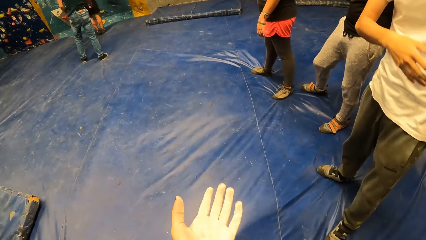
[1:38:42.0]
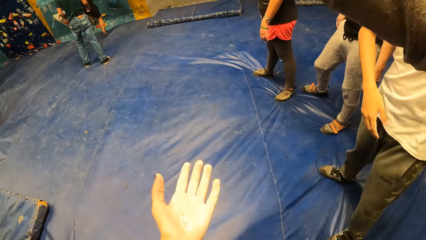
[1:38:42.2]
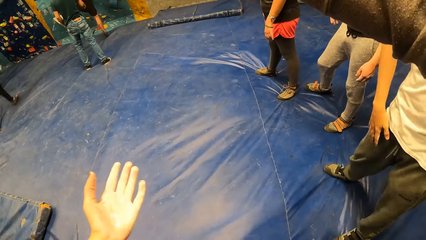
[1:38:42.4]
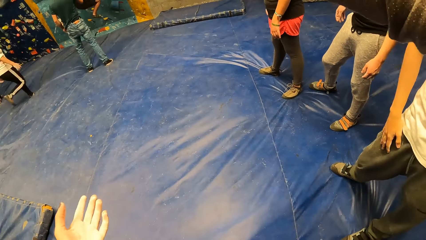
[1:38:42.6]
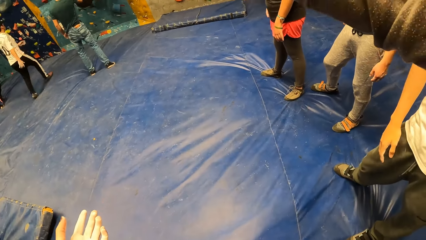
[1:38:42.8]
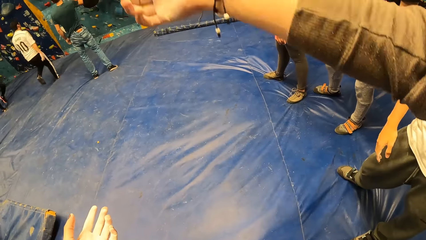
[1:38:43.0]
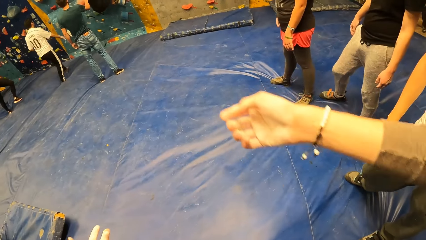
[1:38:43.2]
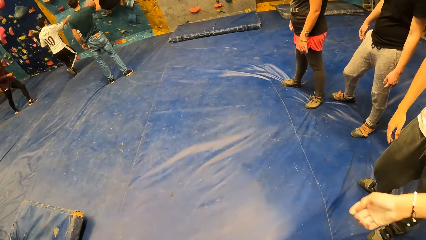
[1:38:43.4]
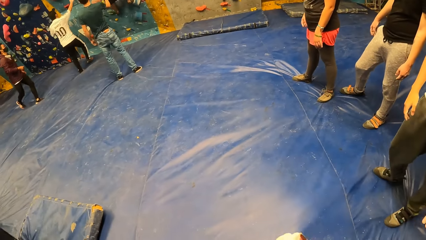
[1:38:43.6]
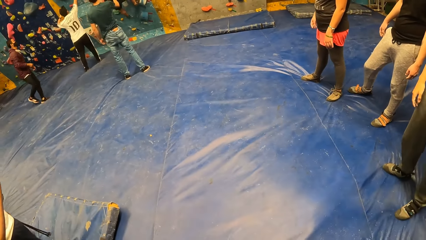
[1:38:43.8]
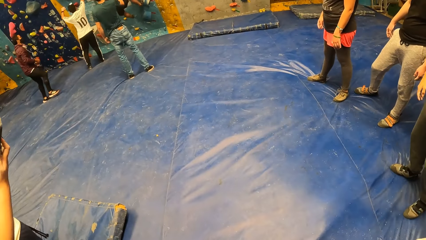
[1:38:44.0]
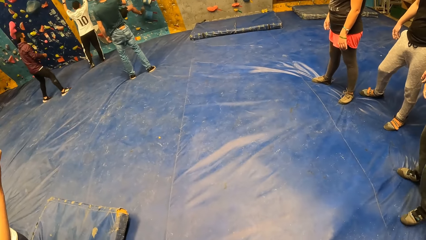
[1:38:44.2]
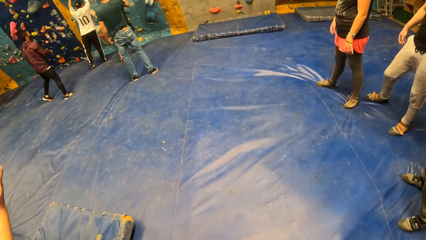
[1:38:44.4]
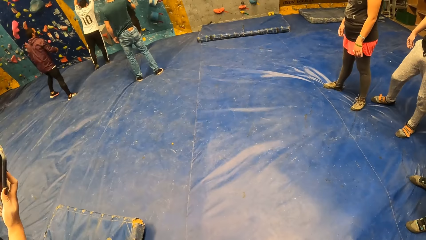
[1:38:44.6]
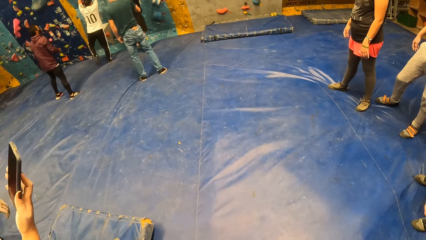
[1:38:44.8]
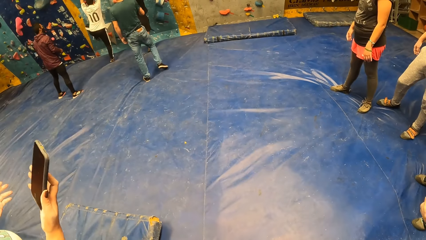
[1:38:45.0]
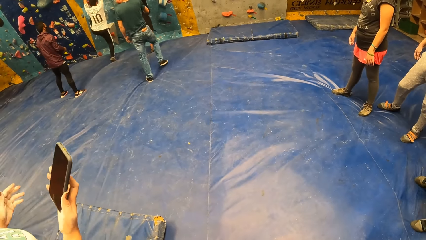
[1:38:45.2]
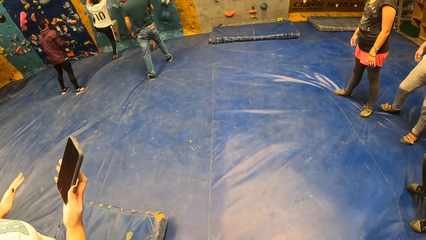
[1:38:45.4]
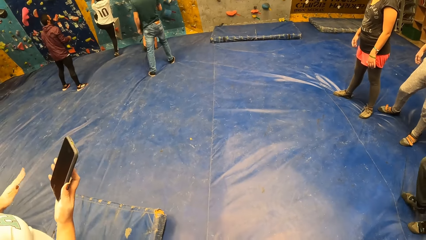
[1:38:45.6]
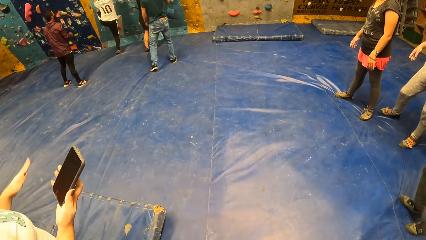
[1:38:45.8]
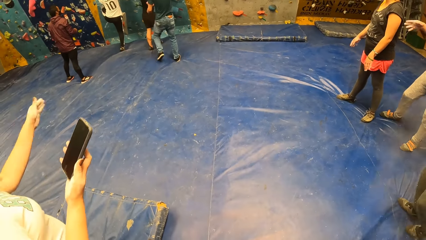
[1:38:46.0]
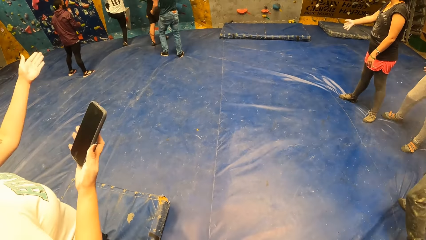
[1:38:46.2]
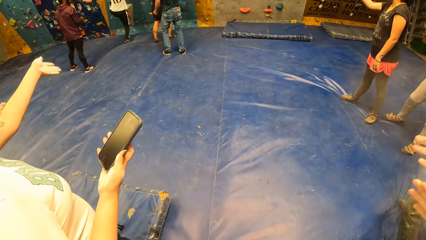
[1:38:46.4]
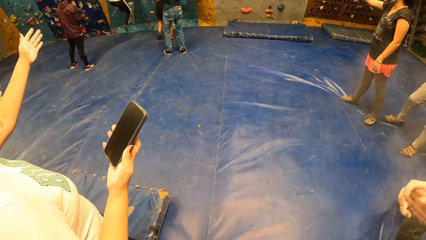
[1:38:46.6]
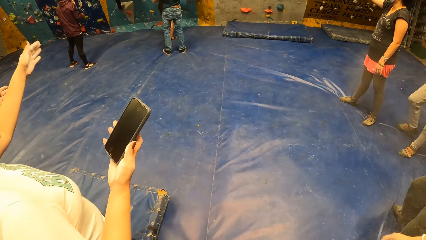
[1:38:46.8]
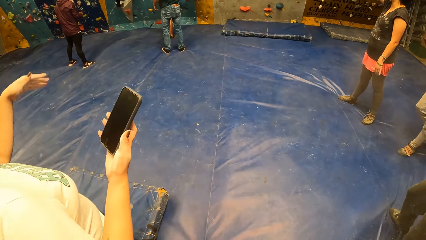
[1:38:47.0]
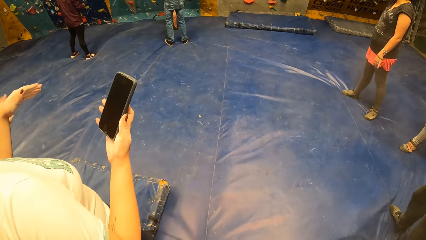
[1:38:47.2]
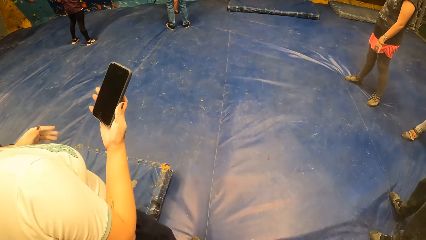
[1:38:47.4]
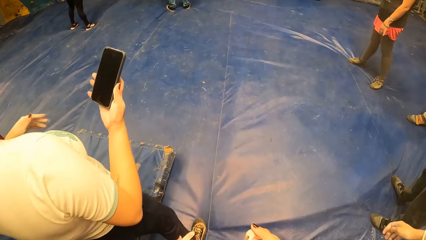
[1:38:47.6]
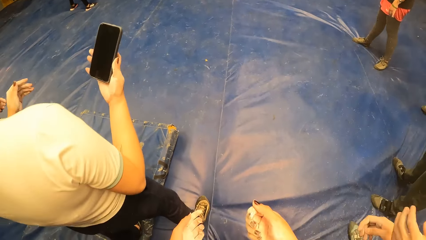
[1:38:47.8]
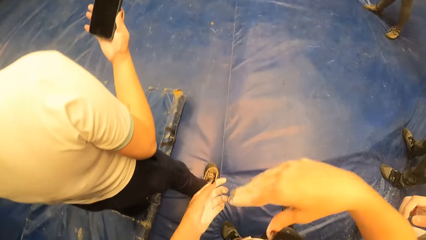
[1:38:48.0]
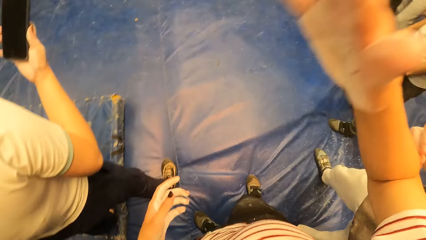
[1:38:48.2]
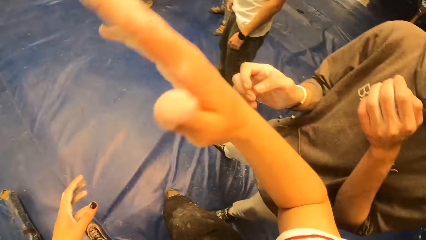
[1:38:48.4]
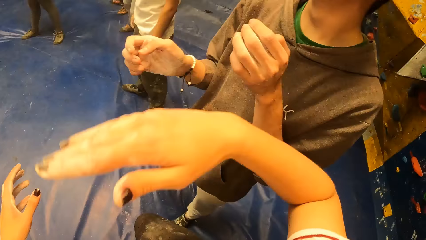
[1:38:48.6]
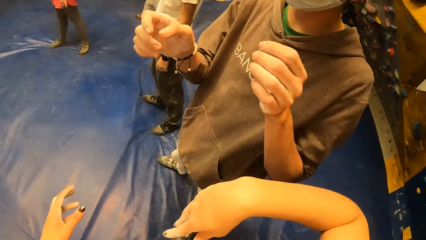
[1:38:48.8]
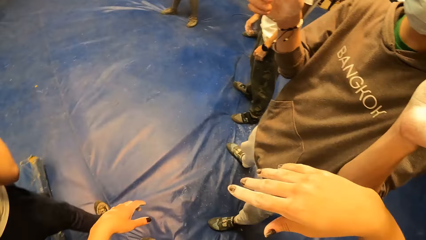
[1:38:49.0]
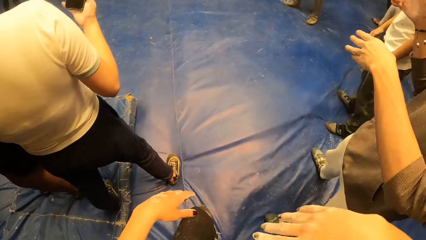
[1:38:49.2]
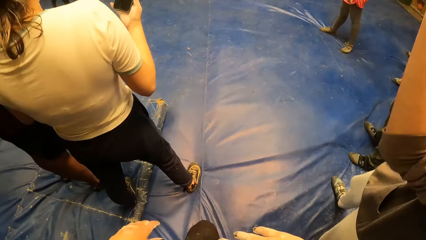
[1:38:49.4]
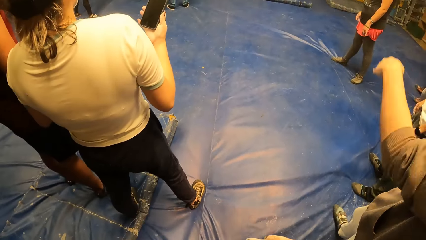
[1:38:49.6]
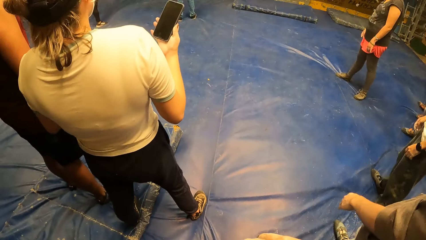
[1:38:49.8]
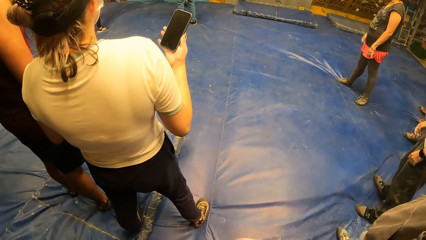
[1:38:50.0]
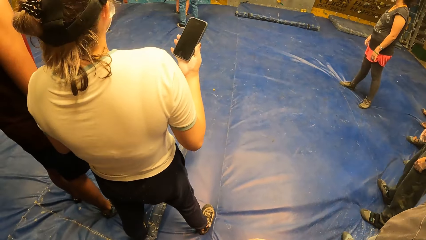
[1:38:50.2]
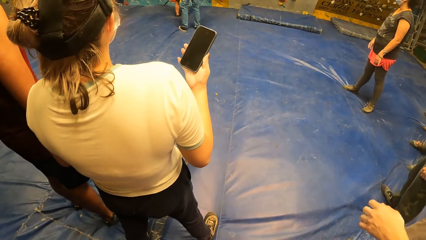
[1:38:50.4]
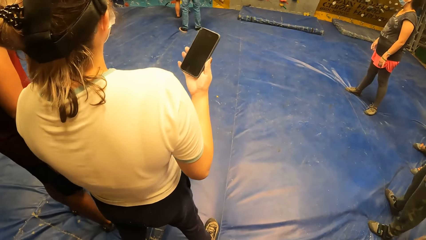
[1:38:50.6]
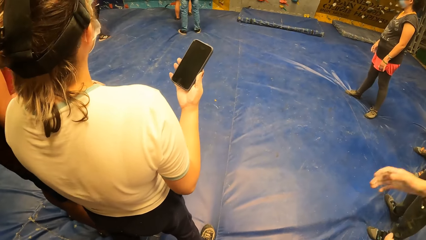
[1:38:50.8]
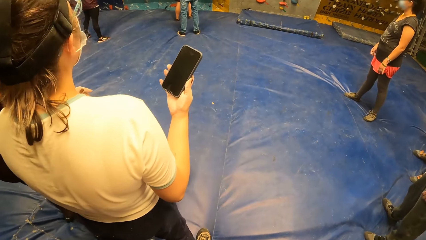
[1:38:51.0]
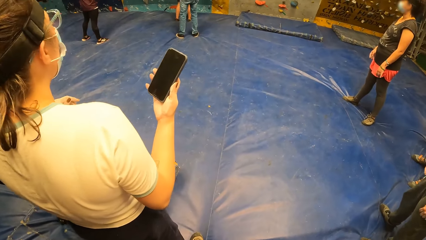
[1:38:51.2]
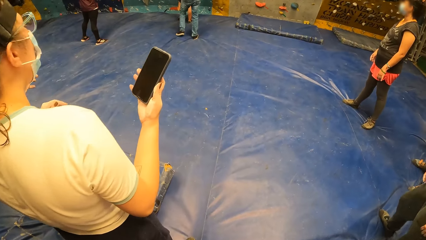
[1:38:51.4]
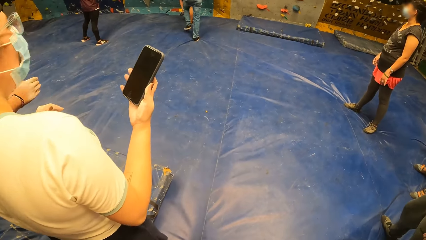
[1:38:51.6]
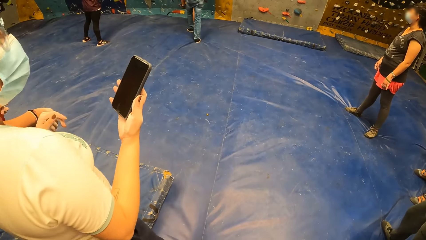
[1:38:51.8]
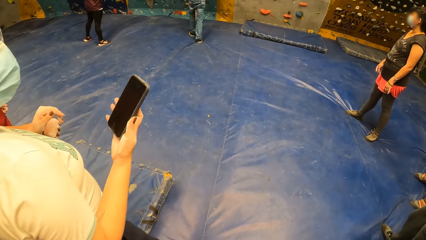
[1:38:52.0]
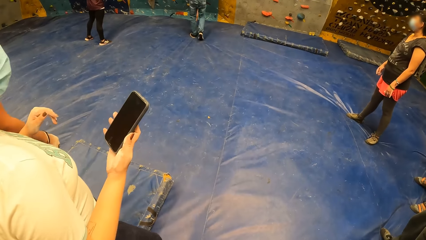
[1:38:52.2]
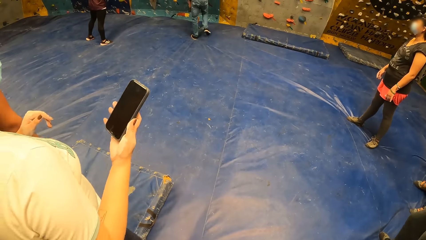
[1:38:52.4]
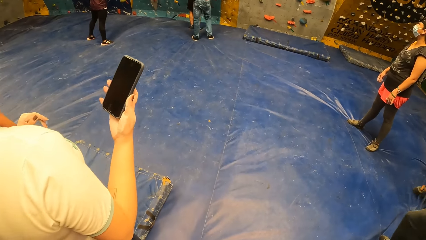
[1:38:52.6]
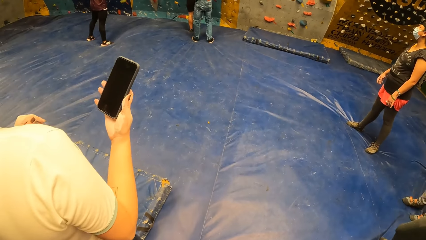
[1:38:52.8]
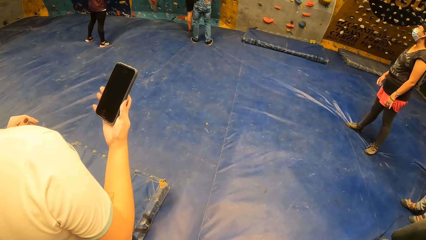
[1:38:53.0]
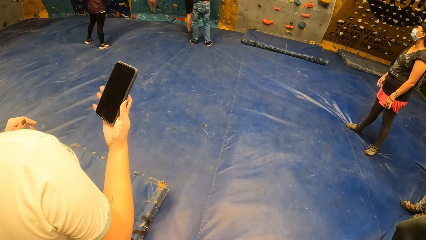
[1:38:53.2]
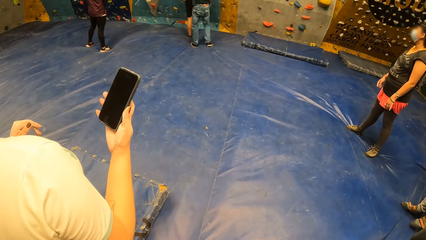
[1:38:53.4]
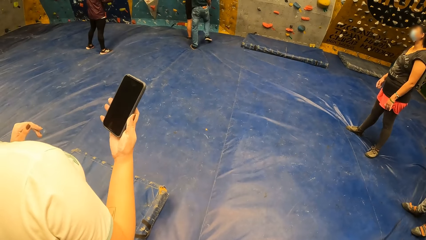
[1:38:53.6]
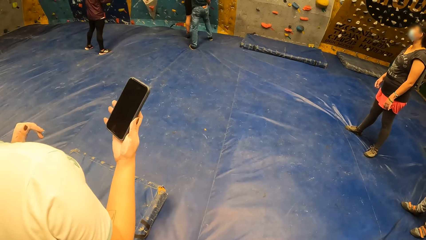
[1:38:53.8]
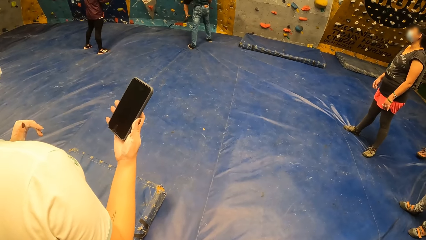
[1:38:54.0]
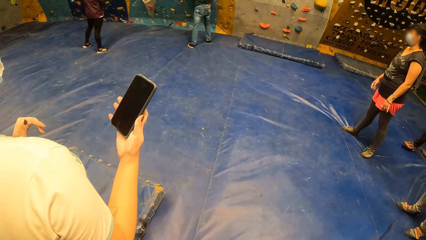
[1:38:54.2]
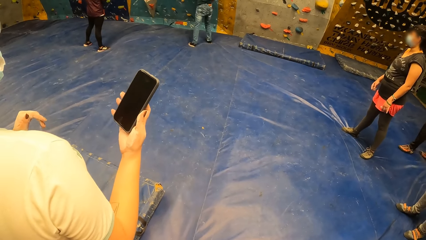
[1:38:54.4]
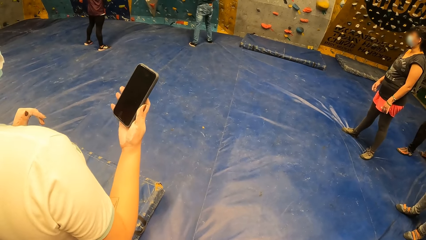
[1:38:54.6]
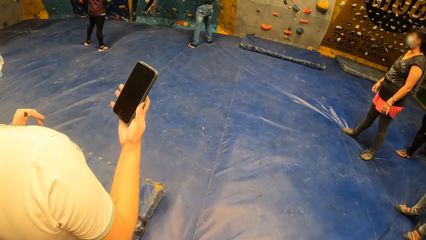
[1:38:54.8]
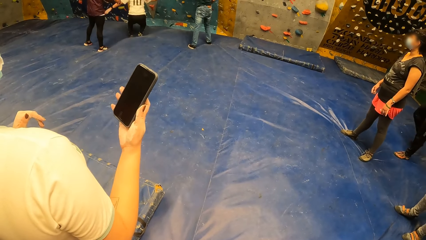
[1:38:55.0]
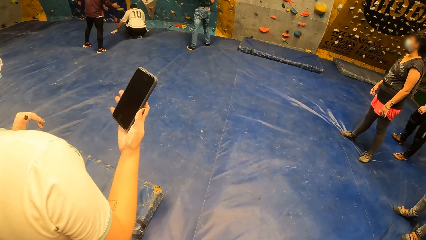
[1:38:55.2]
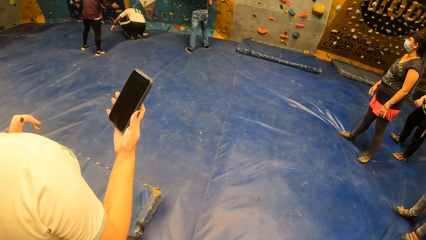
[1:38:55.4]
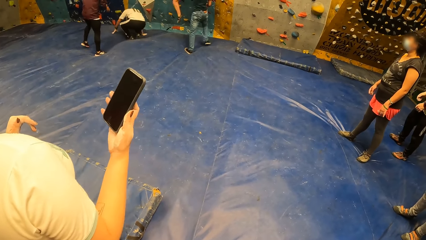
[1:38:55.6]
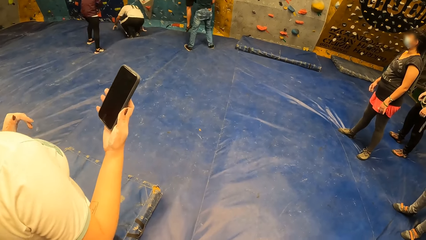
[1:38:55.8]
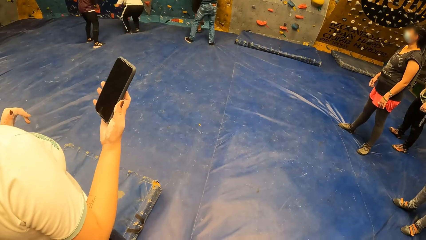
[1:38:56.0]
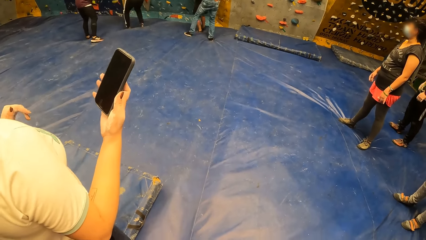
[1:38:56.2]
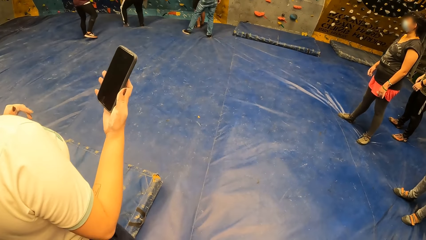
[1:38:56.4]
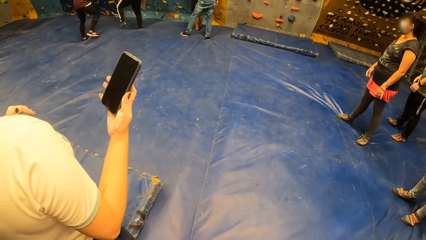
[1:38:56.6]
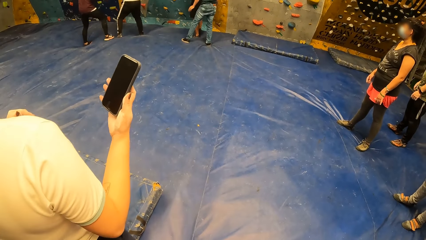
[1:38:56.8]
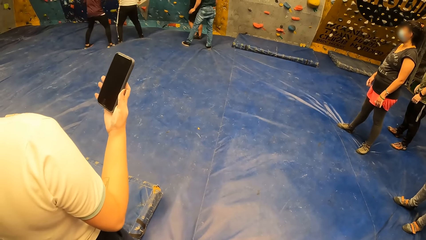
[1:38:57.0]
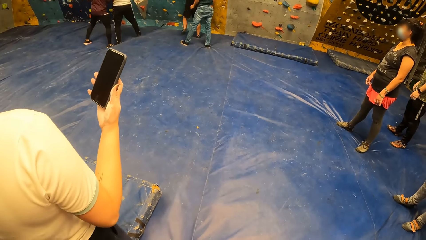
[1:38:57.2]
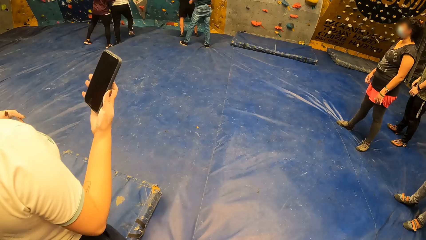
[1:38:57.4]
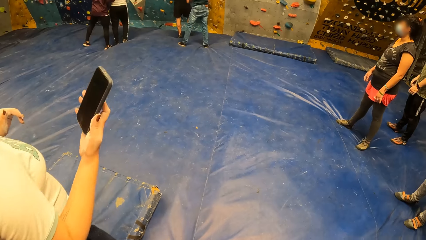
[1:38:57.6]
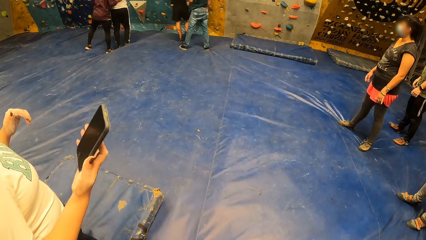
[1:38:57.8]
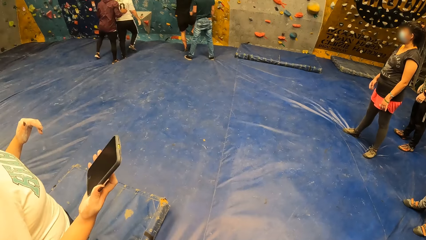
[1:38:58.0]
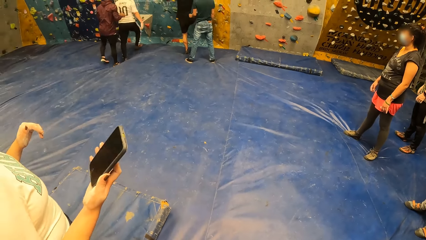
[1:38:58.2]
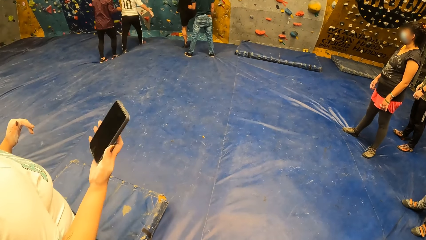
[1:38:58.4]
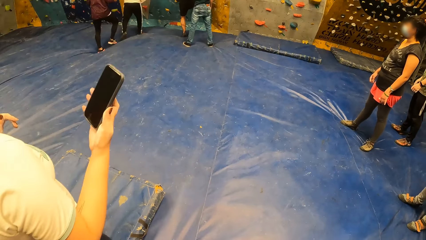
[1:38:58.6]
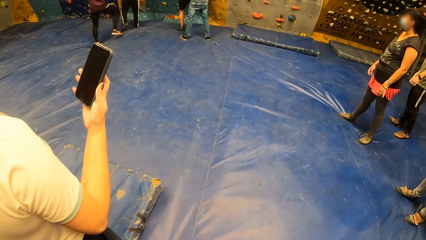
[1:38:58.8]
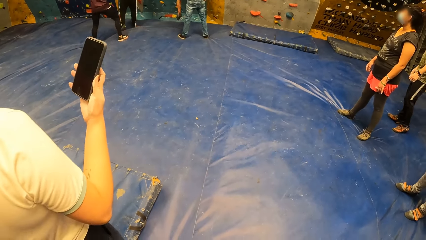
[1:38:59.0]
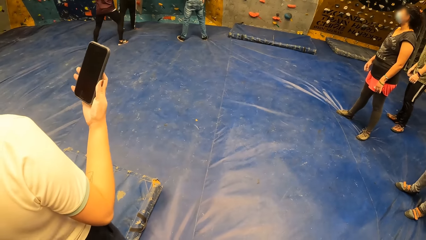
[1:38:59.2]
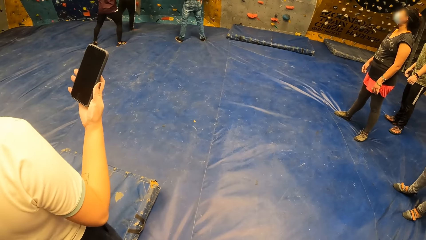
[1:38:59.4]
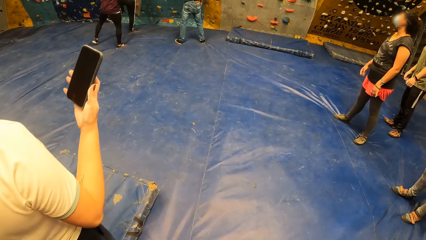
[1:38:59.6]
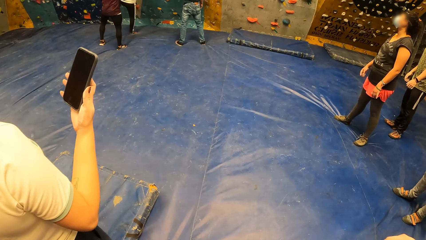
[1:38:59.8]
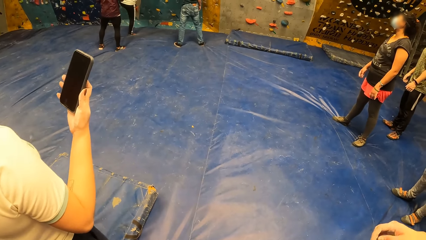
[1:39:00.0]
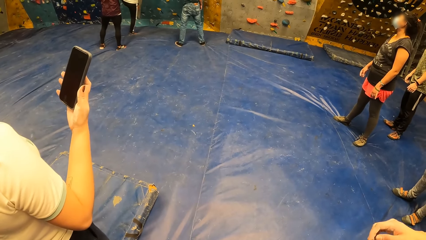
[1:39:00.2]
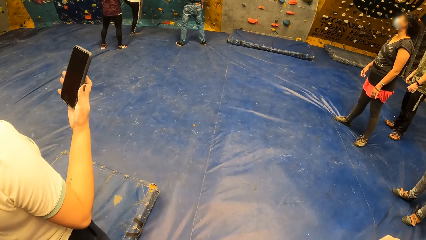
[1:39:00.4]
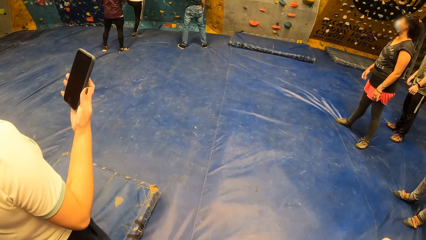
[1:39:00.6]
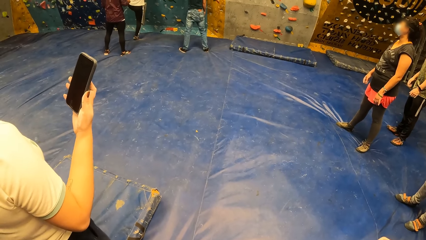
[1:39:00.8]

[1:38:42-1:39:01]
A man climbs the rock wall. The camera wearer looks at her hand. Another man moves his hand. The first man drops down. The camera wearer looks around the indoor playground. A woman uses the phone. The camera wearer looks around the indoor playground. The woman holds the phone with her right hand. The woman moves her hand. The camera wearer looks around the rock wall. She converses with the other man. The woman looks around the rock wall. The camera wearer converses with the woman. She looks around the rock wall.
